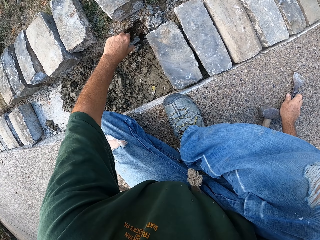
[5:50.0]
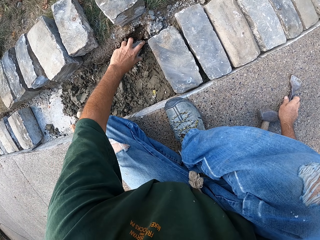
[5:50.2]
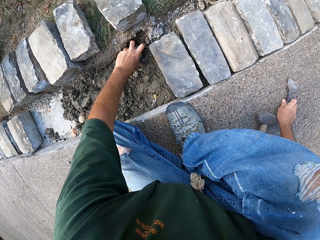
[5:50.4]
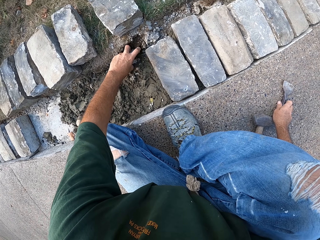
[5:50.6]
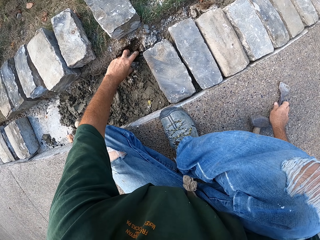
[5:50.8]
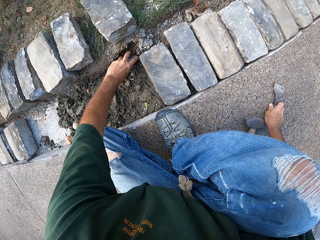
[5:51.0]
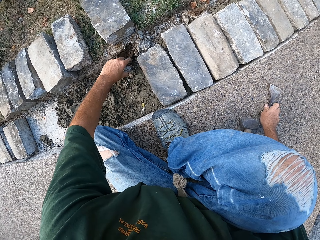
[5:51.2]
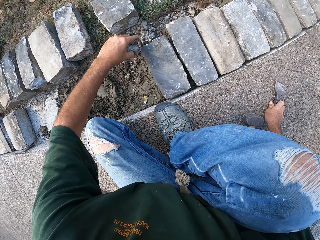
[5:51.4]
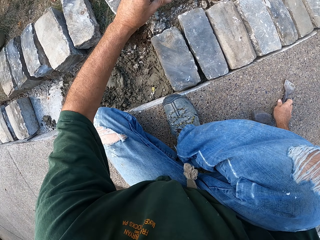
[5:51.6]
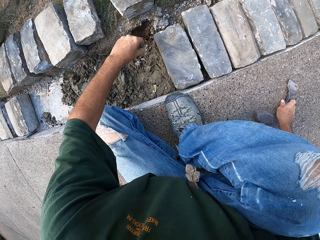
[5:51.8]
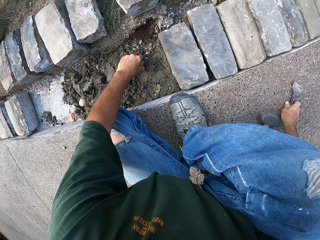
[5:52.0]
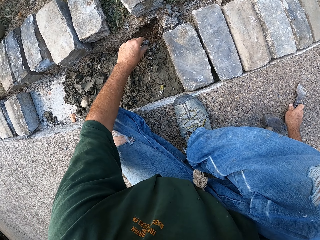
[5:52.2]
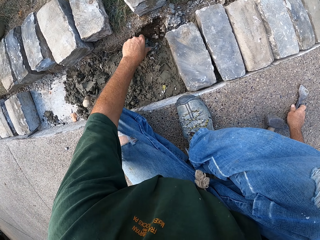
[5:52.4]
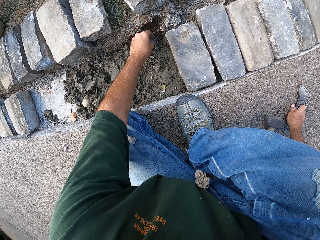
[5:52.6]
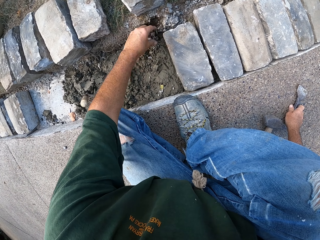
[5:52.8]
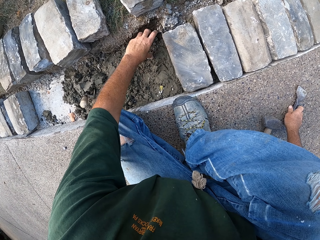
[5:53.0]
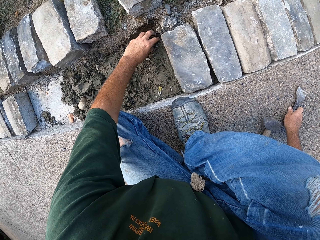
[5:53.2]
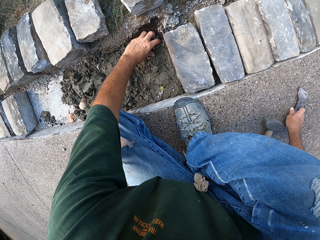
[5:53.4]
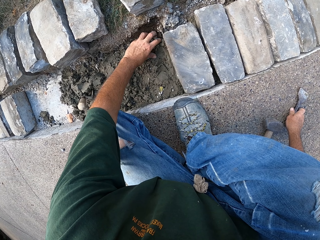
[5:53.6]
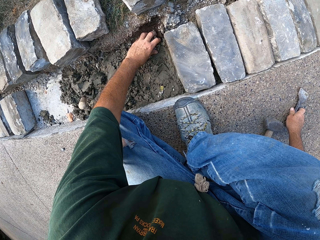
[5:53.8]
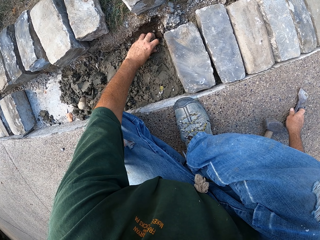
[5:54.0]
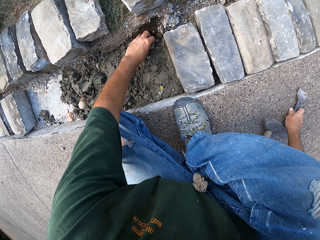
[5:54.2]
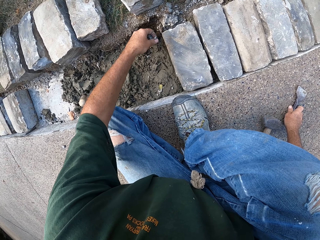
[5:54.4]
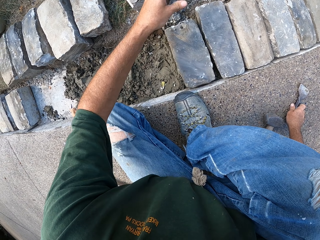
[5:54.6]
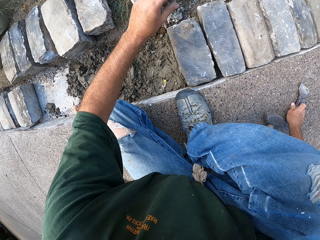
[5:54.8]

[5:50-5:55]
The camera wearer removes hard soil by hand.

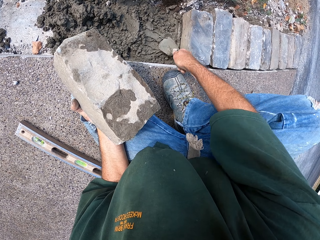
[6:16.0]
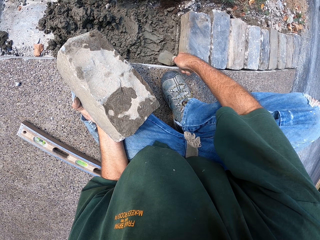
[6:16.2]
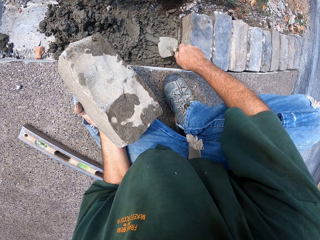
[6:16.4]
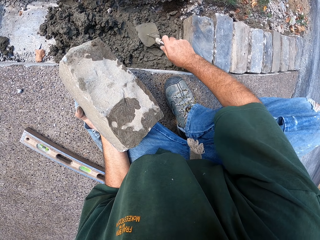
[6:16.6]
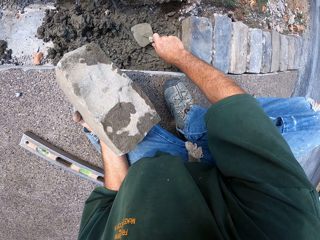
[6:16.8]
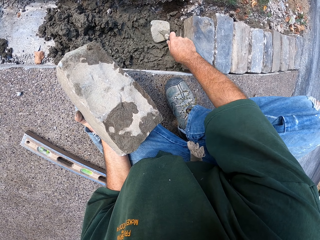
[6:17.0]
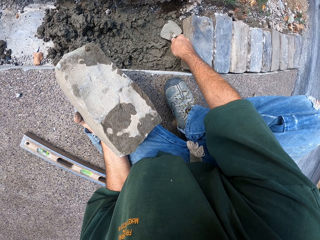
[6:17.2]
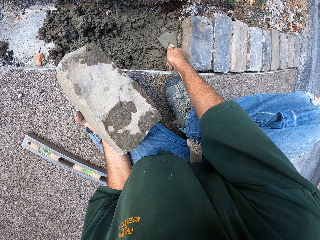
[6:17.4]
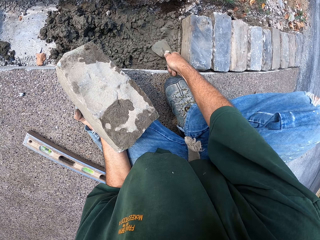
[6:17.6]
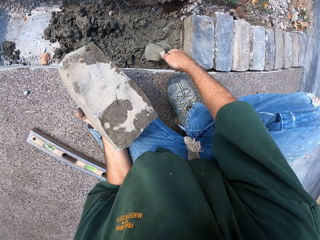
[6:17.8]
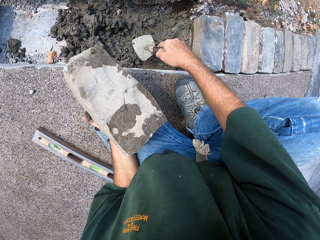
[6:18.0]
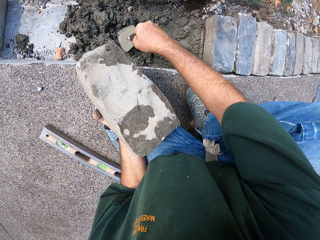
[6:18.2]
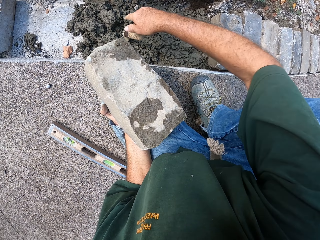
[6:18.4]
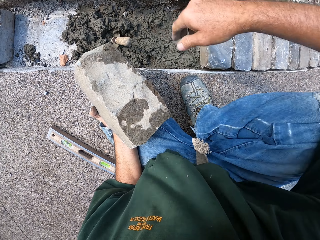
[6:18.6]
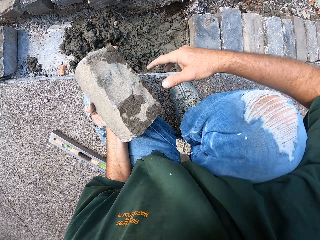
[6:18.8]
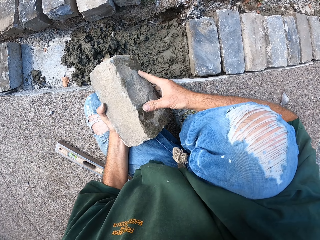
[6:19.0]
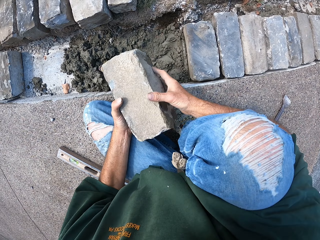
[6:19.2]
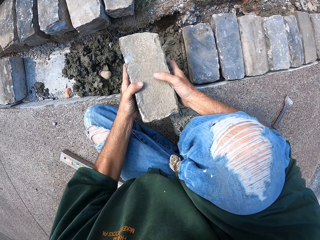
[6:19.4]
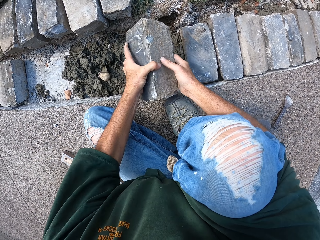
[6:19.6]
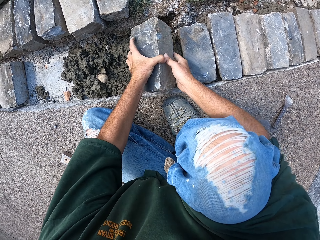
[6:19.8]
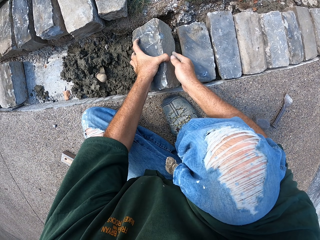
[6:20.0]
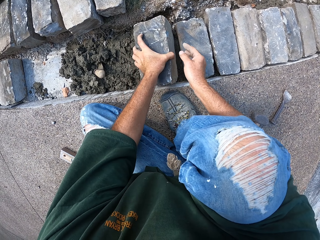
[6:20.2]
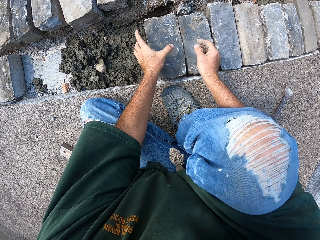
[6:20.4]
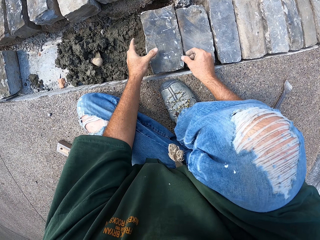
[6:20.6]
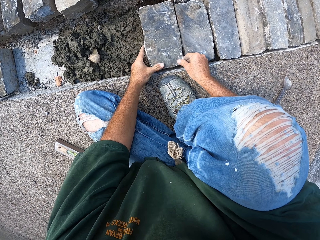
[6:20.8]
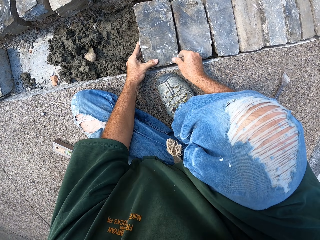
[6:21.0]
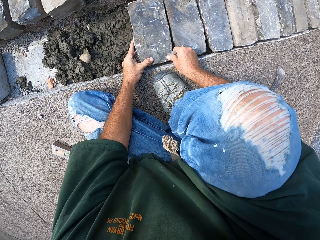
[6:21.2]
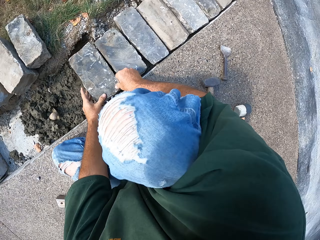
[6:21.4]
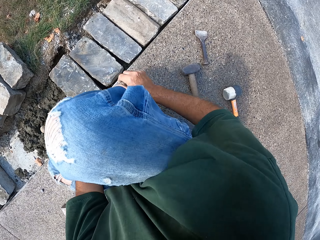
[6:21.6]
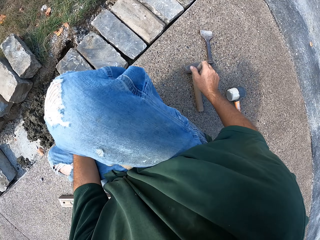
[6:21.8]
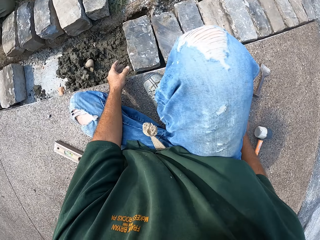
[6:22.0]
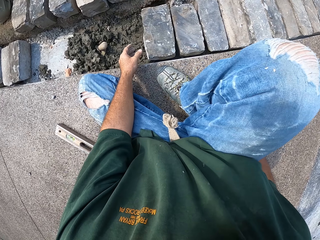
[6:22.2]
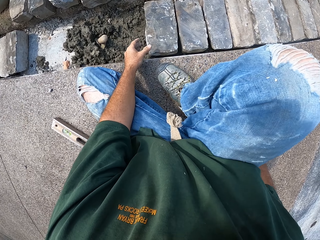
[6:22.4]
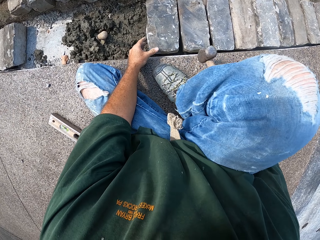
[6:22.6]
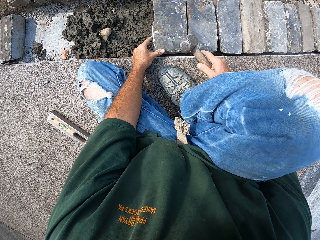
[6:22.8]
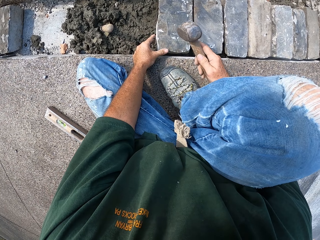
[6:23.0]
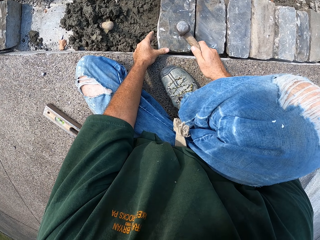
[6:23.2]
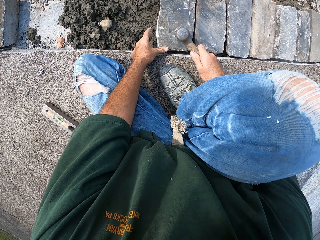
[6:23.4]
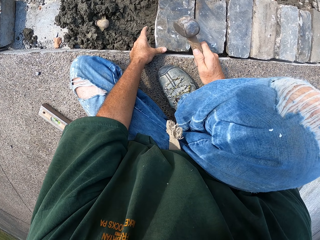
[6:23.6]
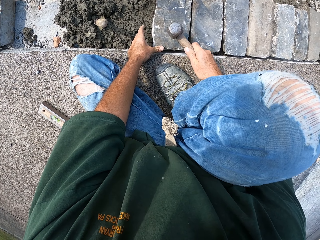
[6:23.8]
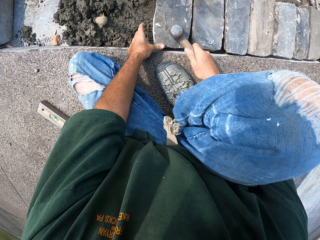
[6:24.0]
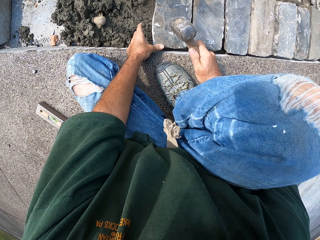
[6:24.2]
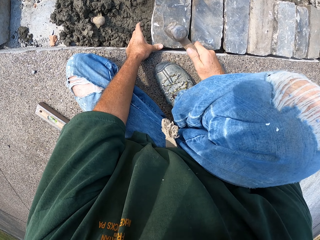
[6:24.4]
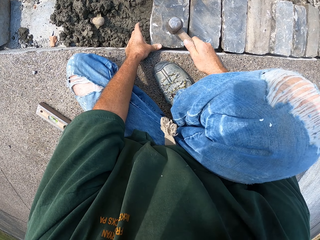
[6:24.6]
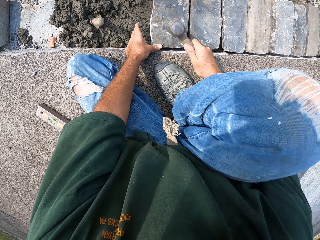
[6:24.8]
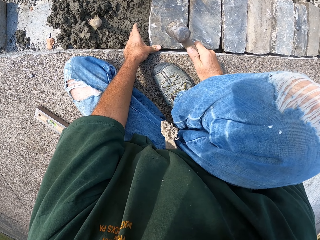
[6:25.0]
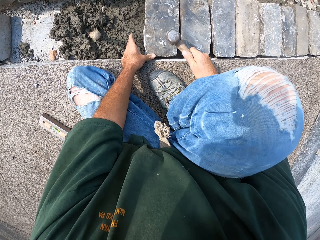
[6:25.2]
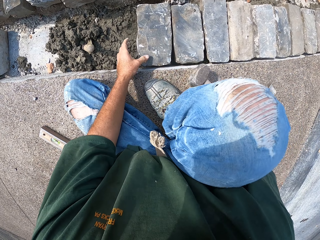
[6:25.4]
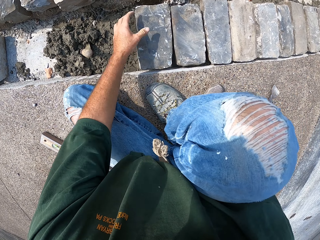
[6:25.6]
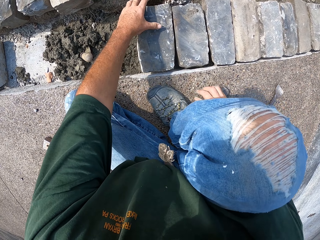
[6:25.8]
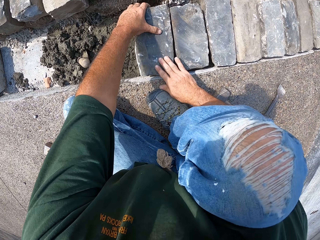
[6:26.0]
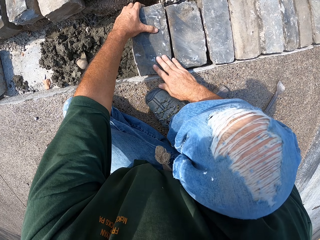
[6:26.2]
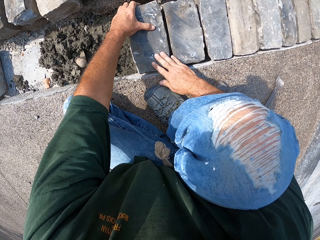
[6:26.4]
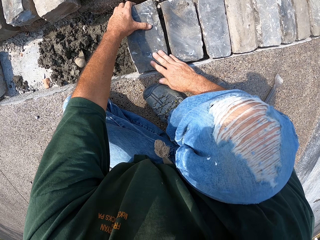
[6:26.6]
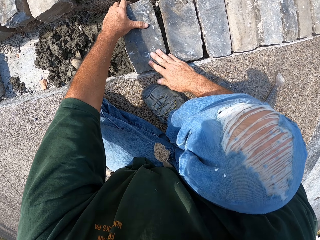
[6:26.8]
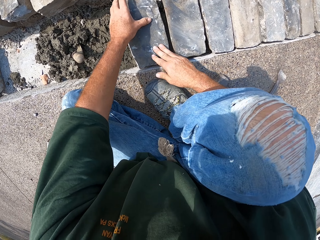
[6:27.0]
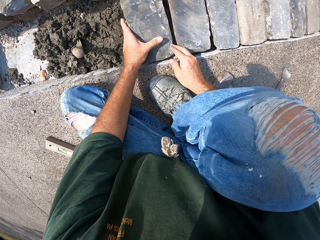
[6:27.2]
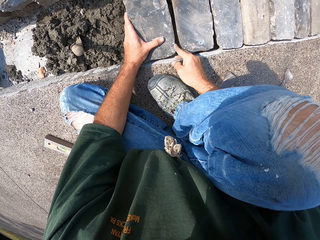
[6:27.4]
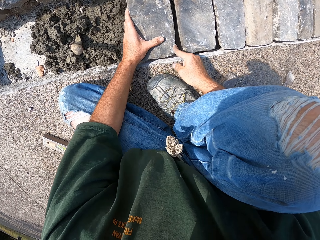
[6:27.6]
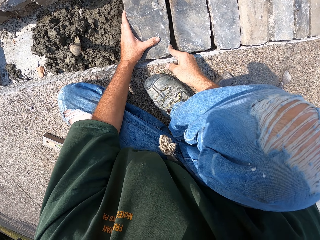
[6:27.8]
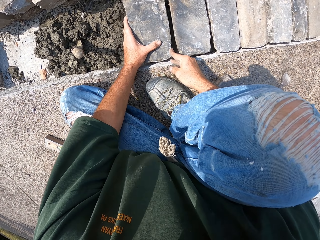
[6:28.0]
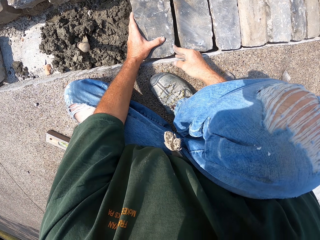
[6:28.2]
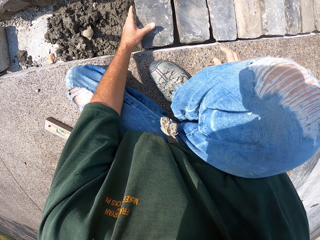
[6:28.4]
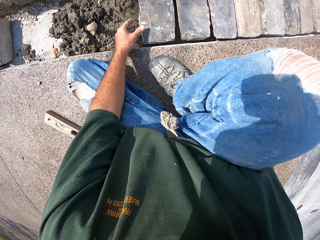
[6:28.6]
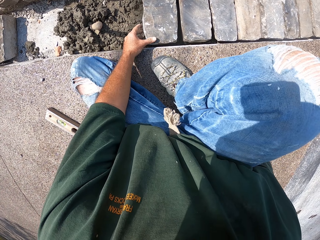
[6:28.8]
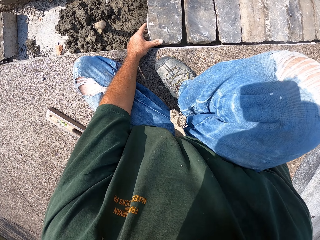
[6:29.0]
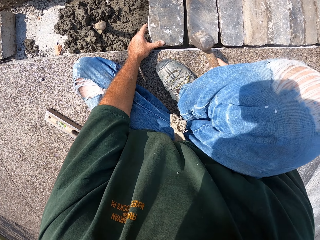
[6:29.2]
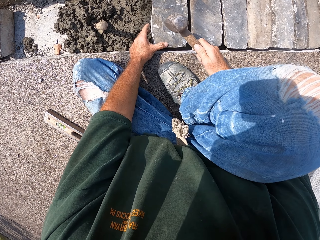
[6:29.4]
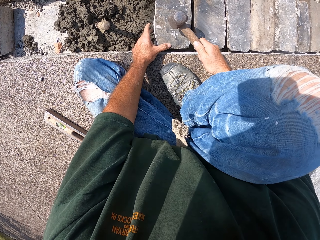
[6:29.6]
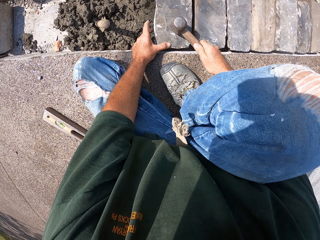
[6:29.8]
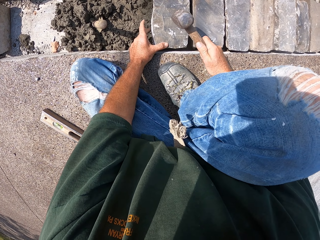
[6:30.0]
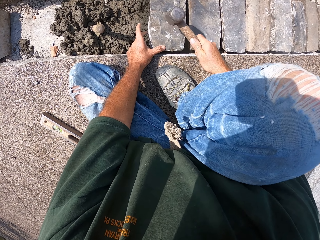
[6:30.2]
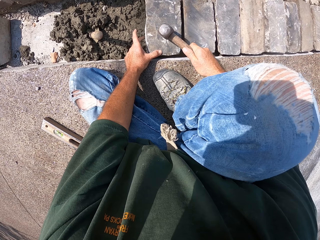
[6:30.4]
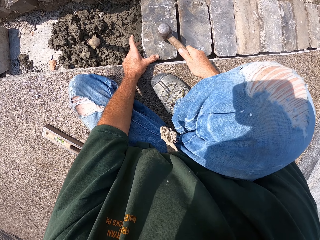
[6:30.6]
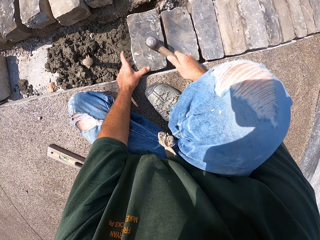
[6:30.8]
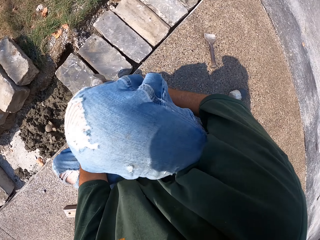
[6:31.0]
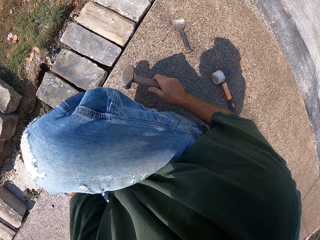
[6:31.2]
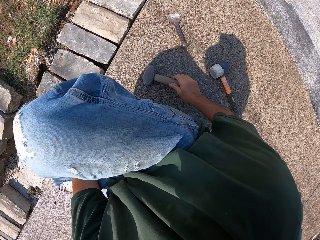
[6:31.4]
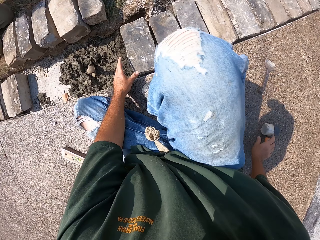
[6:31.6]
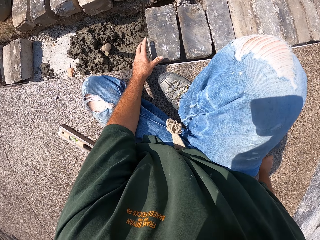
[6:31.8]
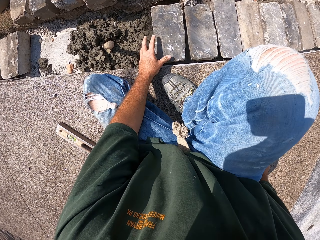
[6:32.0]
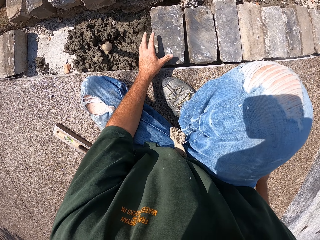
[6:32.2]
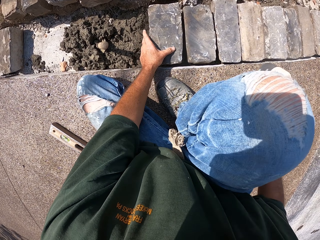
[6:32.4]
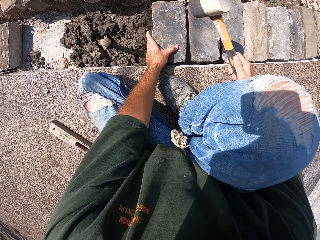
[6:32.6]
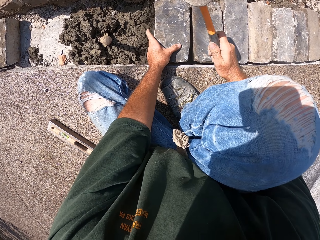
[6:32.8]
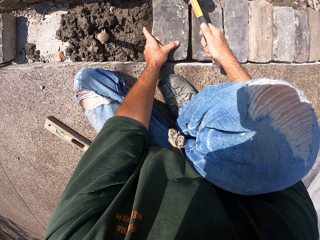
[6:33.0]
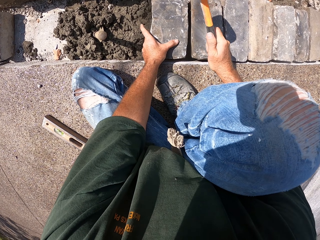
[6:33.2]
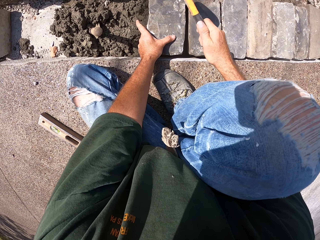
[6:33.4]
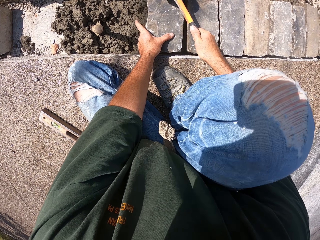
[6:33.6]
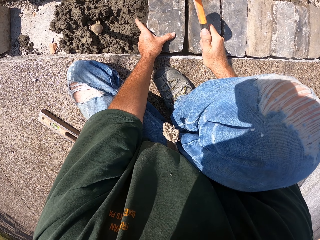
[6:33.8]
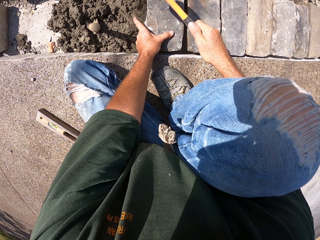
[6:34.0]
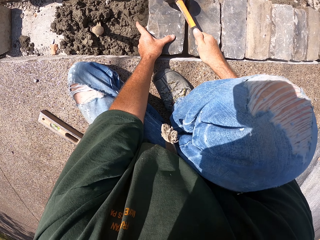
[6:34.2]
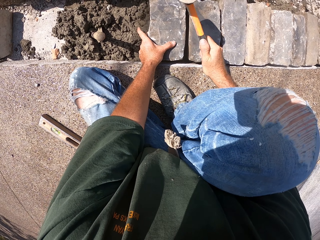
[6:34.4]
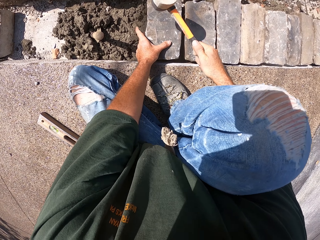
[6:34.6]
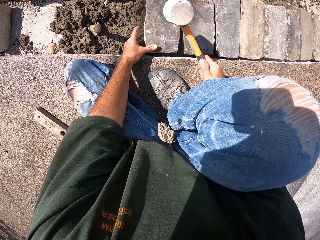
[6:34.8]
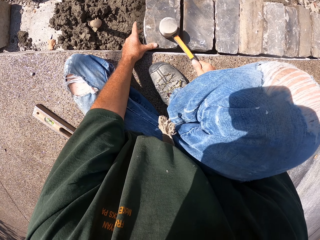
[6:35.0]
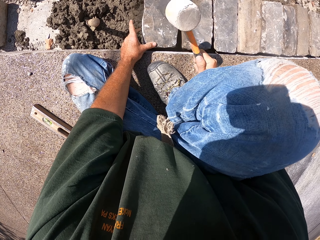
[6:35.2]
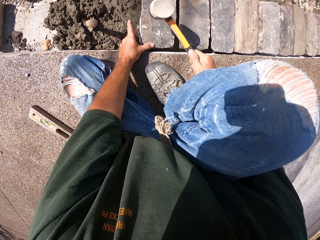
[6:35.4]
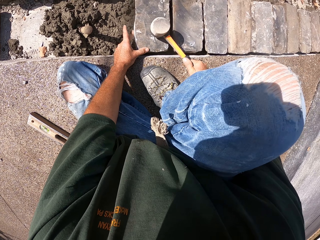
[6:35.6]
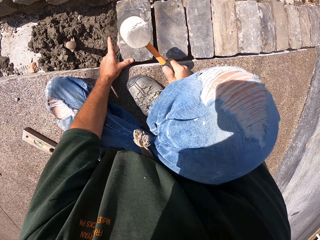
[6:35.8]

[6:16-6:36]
The camera wearer puts a spoon down. They put the spoon on the mortar. They put a stone in the furrow. They pick up a hammer. They hit the stone block with the hammer. They put the hammer down. They fix the stone block on the mortar. They pick up the hammer. They hit the stone block with the hammer.
